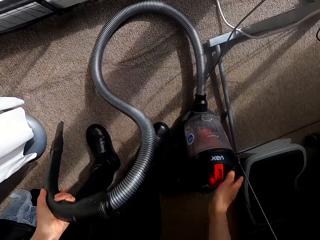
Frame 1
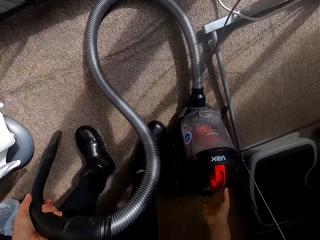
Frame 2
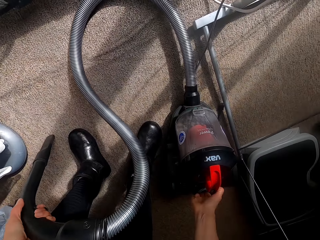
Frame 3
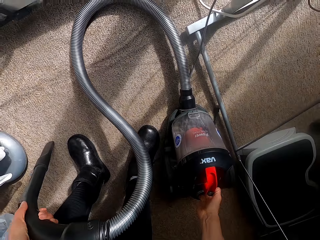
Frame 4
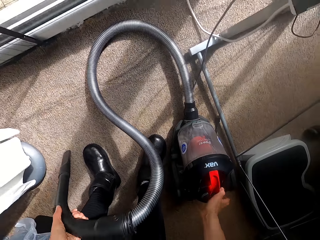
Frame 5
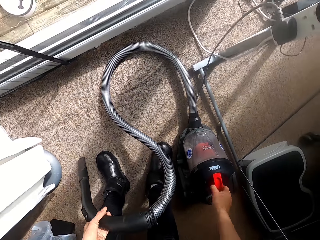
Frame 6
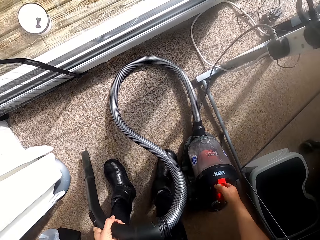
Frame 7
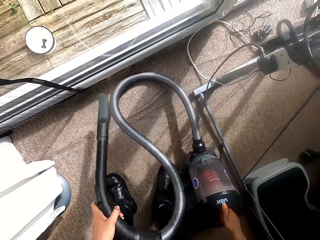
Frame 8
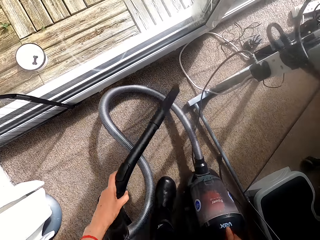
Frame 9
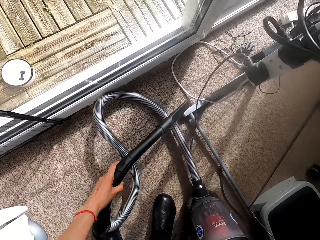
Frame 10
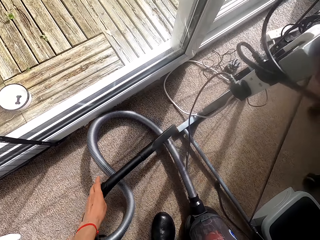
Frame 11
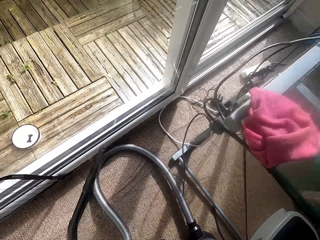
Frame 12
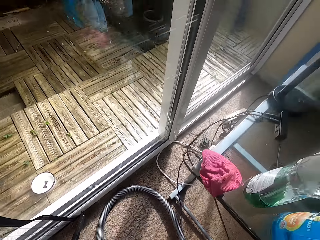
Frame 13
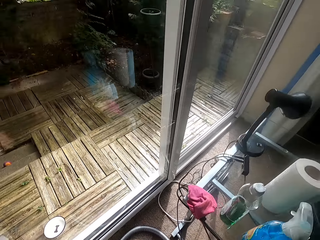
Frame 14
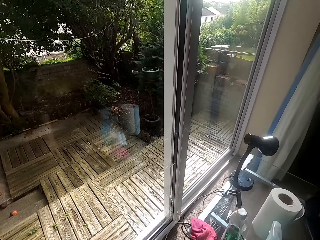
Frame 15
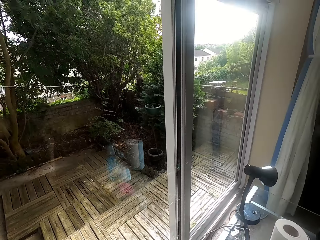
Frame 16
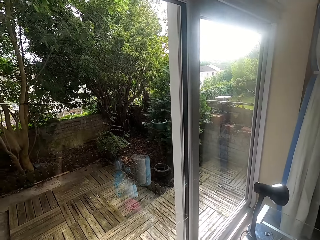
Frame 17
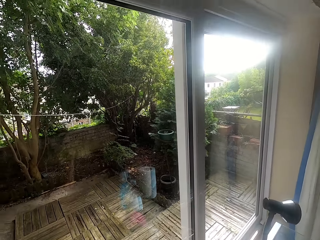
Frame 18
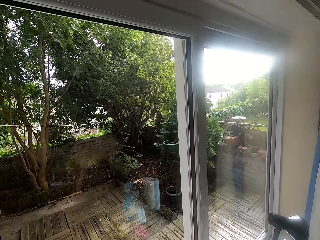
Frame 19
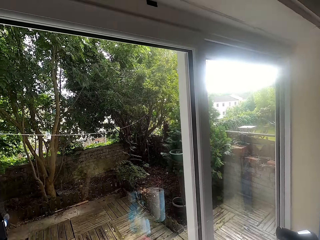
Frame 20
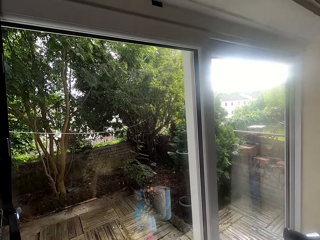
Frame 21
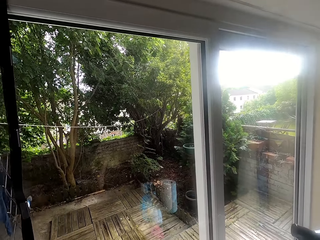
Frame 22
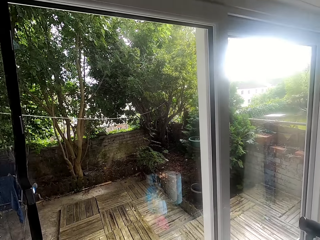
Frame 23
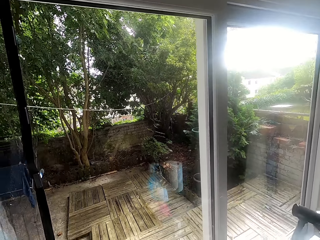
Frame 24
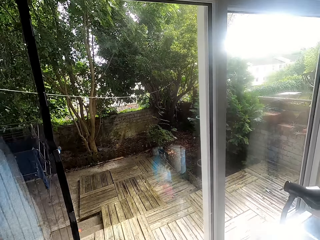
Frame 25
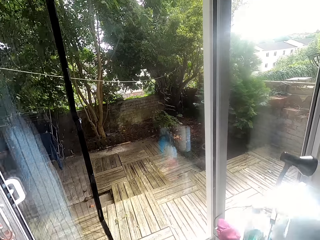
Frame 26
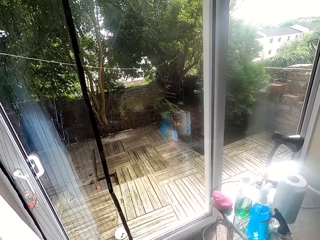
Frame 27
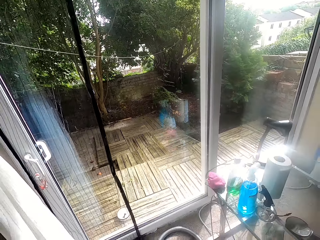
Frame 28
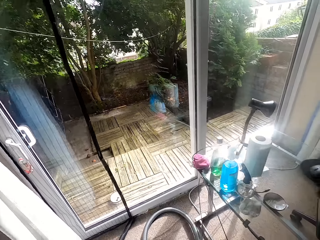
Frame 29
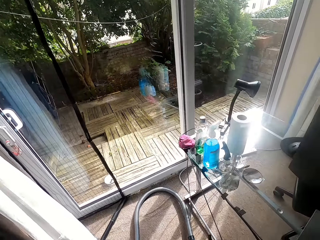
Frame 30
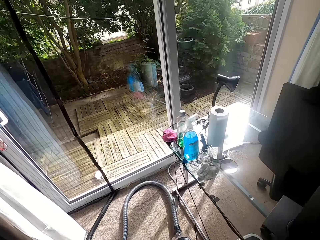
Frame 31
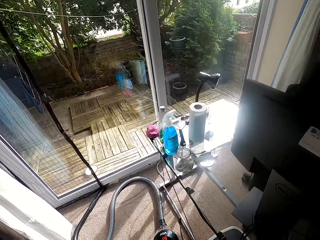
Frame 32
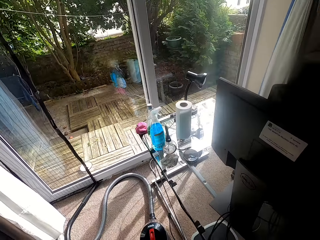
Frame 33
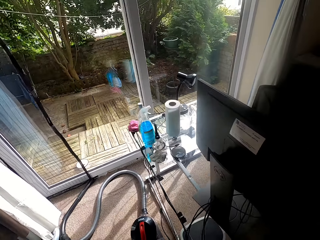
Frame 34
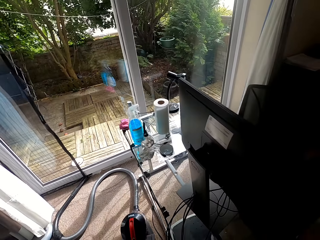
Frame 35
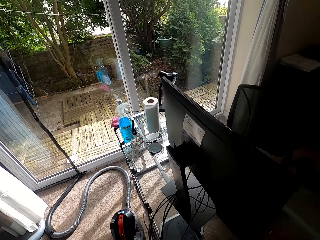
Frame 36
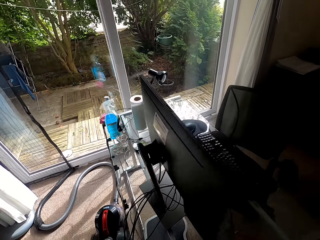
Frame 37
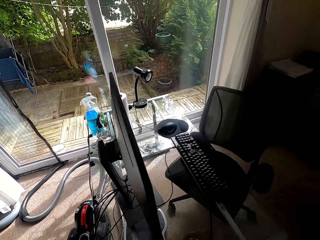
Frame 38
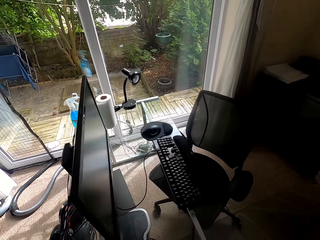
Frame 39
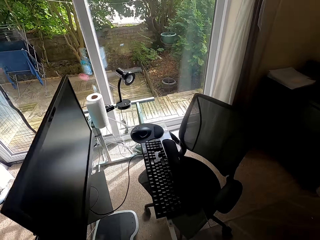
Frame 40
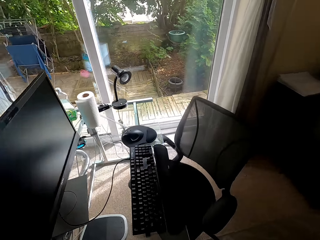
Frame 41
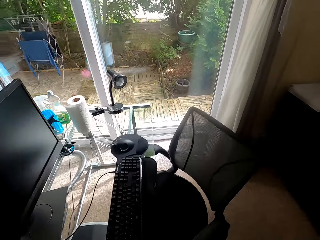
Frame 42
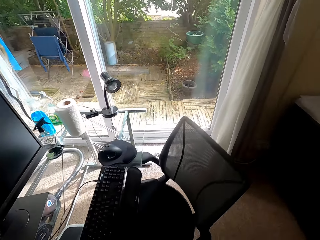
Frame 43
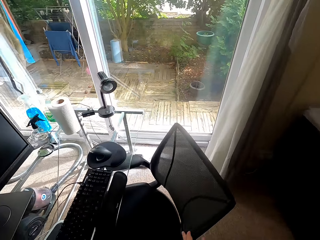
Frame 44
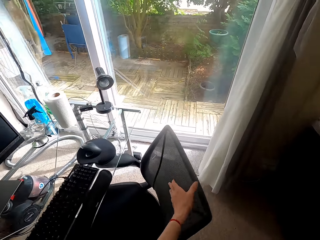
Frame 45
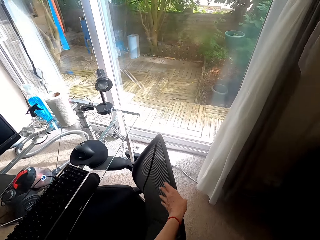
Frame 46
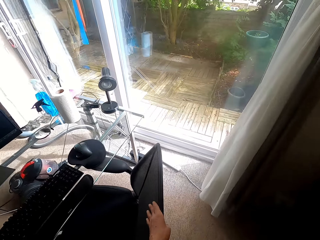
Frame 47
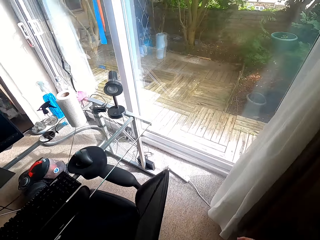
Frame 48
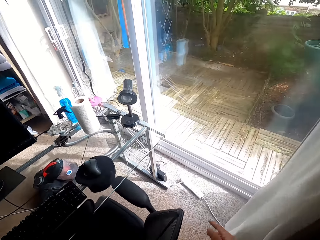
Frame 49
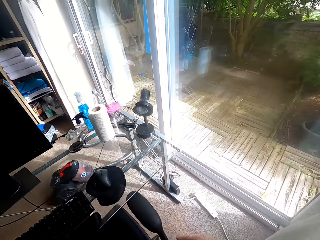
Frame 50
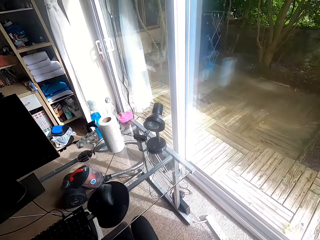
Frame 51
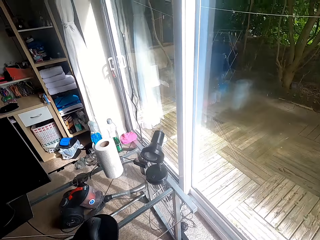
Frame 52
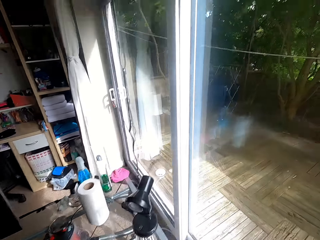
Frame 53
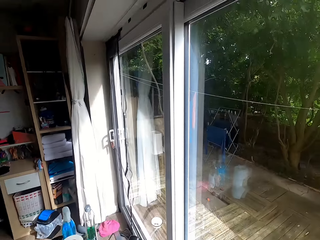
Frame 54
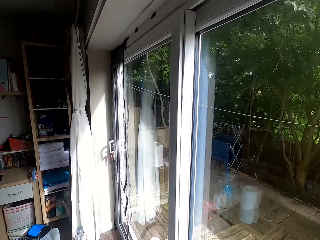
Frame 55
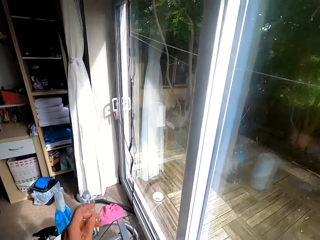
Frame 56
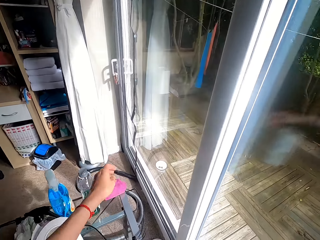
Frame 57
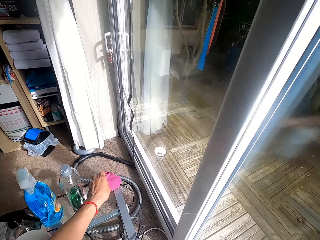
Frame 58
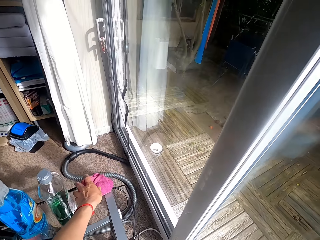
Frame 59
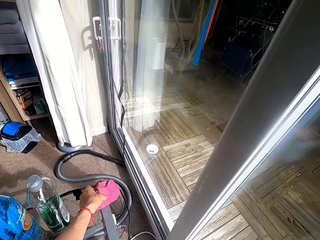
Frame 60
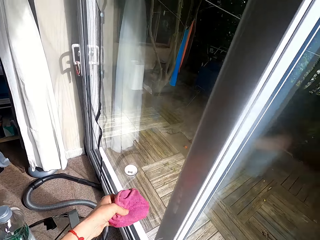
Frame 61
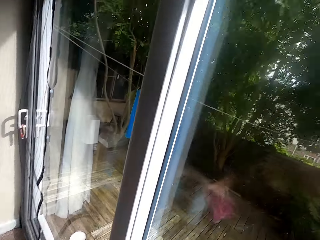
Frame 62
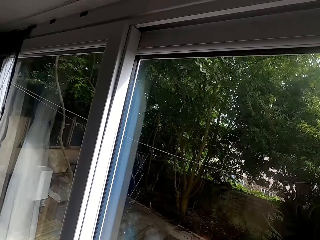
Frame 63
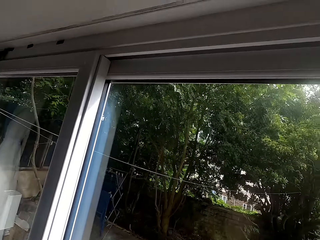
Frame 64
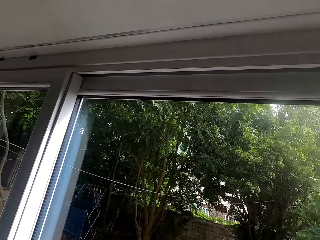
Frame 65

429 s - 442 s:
The camera wearer turns off the vacuum cleaner. They drop the vacuum cleaner pipe on the floor. They walk around the room. They touch the office chair and pick up the cloth from the table.

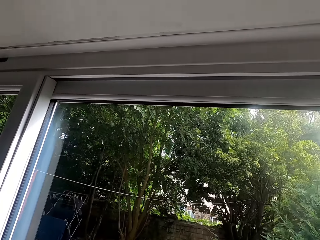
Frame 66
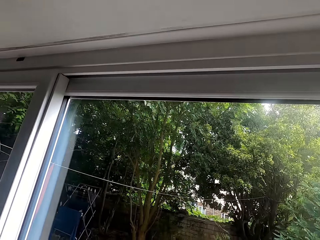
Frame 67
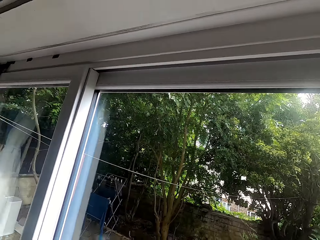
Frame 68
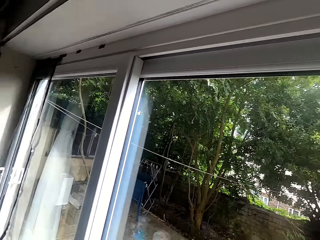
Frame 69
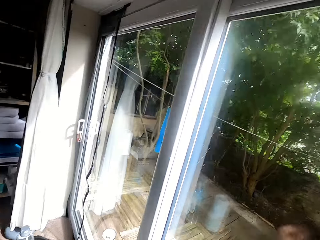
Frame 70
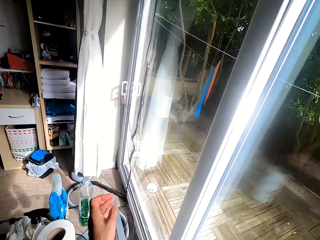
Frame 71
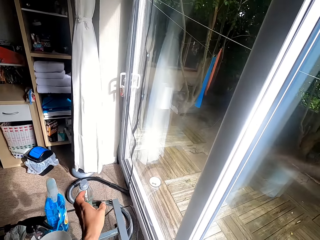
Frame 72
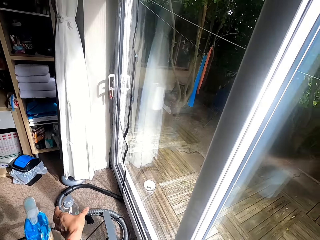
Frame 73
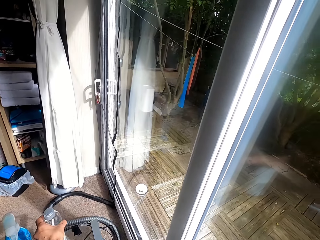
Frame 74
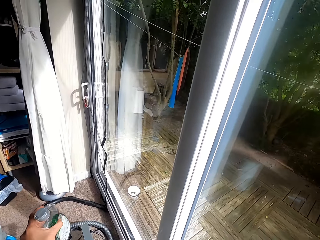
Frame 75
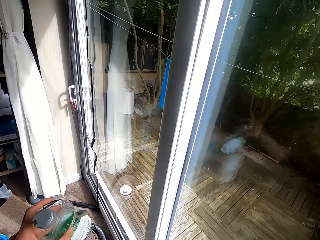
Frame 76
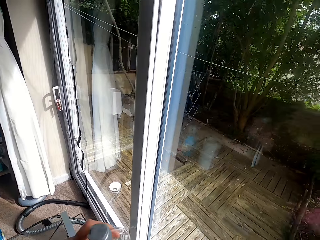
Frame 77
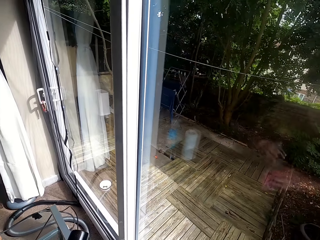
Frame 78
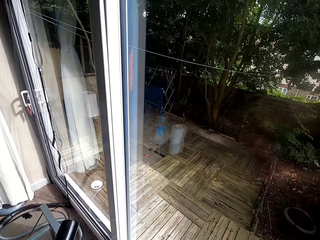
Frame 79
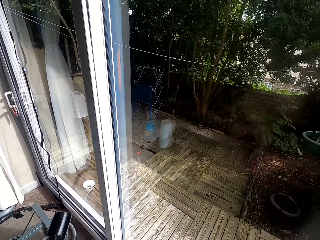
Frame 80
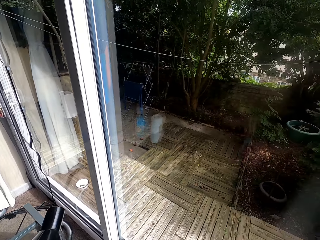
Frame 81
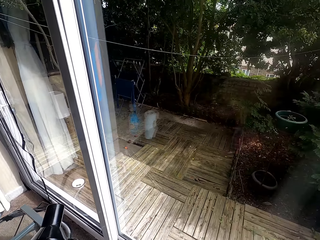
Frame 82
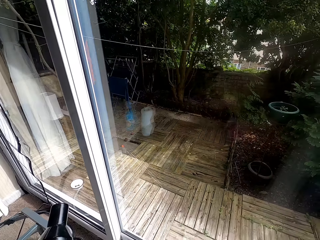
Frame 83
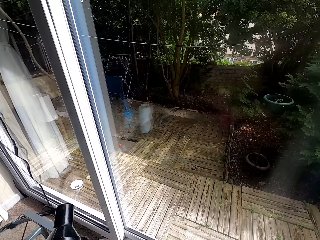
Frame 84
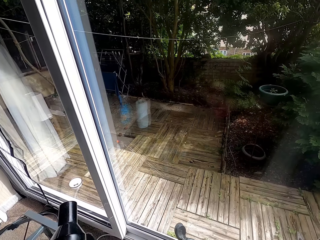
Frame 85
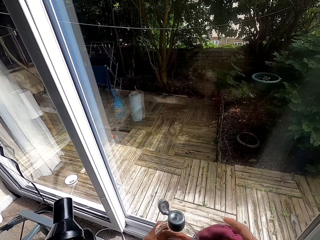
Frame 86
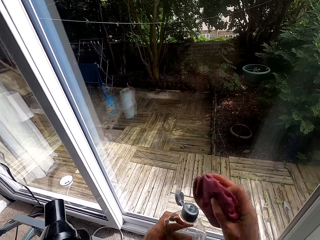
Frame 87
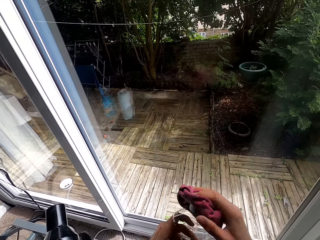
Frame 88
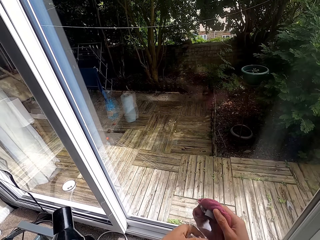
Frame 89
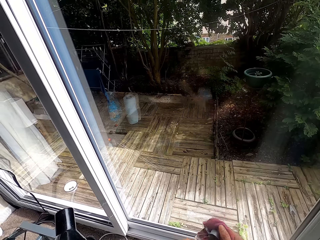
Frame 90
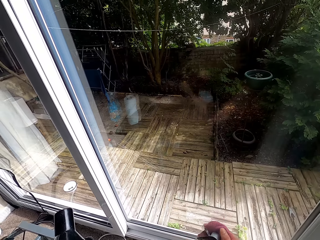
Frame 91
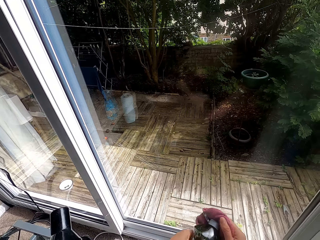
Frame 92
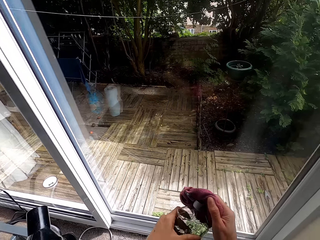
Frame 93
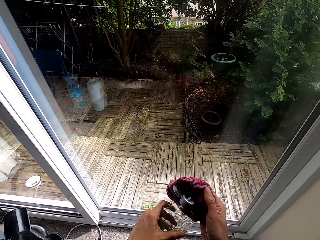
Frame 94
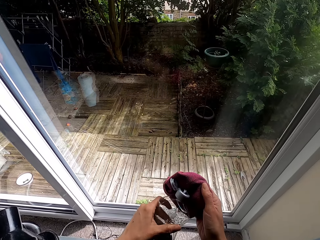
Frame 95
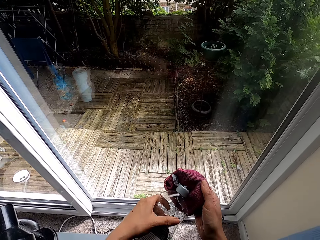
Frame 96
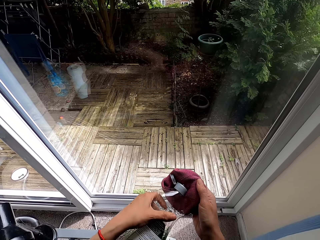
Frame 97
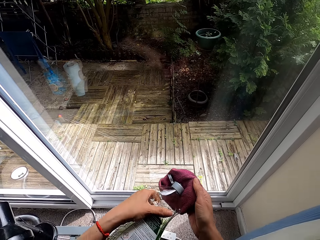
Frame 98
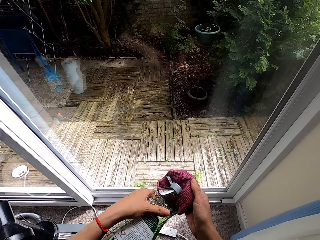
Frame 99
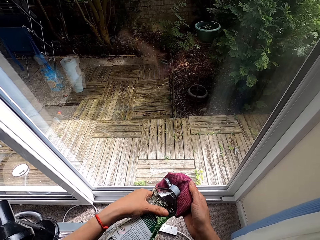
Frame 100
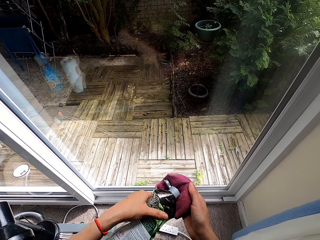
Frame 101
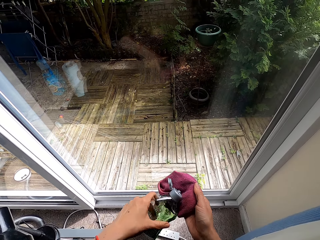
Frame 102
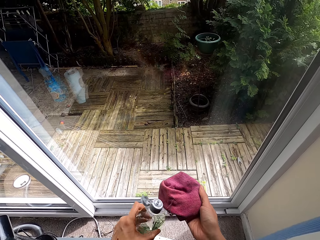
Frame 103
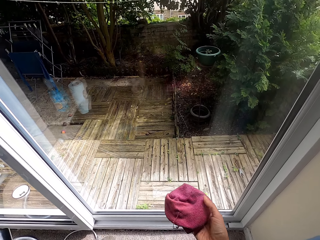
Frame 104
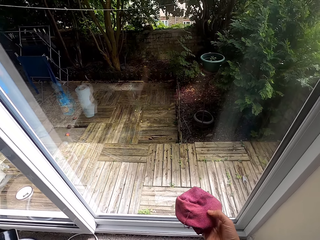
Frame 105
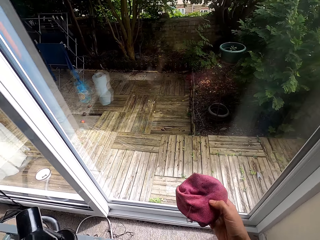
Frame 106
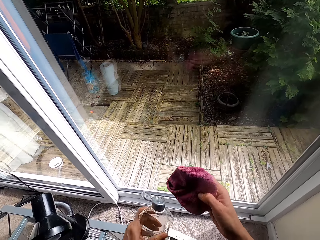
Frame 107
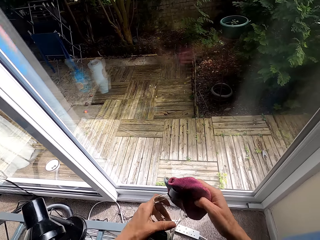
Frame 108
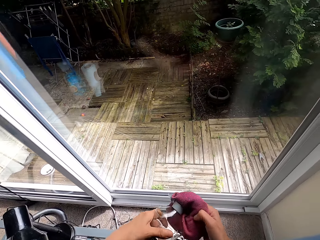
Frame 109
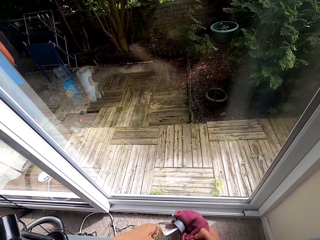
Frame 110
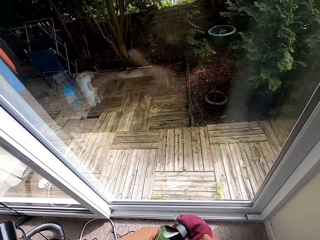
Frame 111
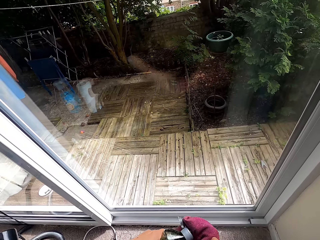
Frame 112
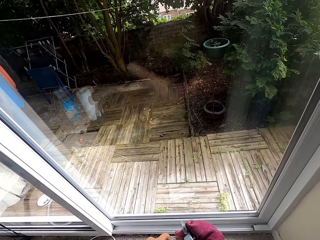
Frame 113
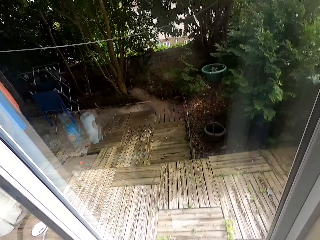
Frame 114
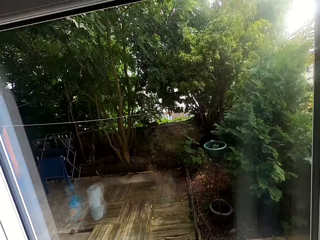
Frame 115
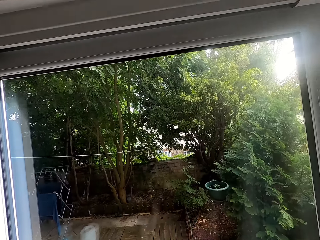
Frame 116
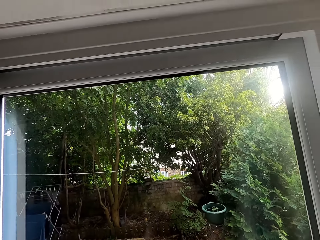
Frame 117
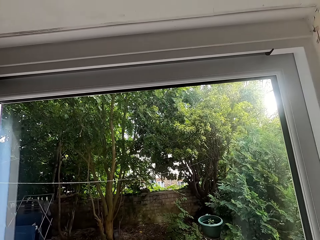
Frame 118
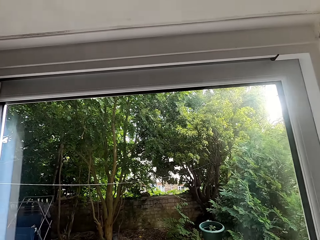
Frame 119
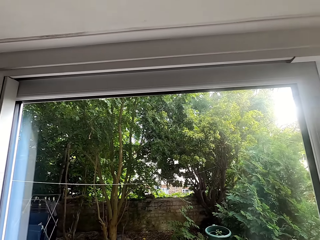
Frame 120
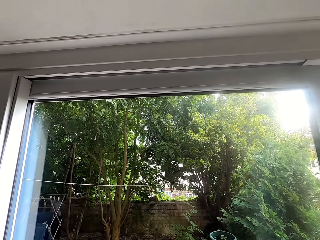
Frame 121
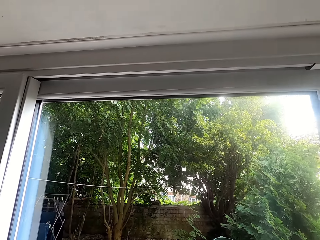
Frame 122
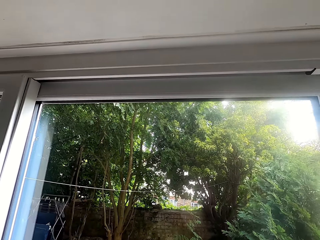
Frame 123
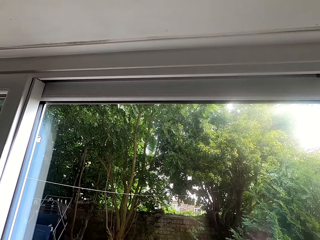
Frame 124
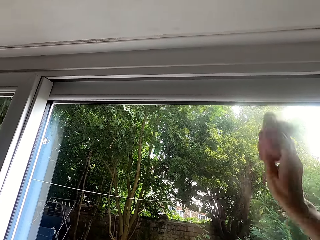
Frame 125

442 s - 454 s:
The camera wearer picks up the liquid soap from the table. They open the liquid soap bottle and pour the liquid soap on the cloth. They clean the door with the cloth.
